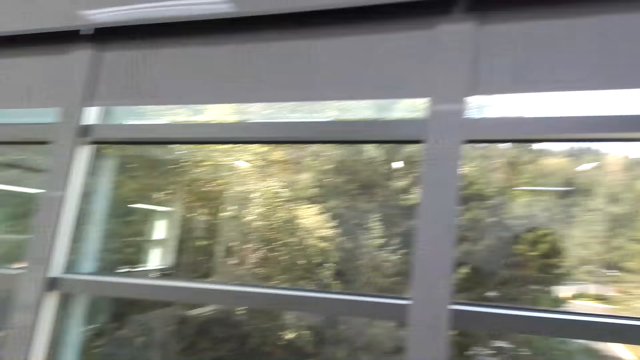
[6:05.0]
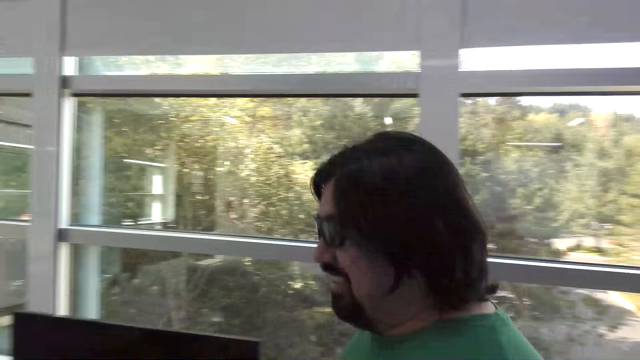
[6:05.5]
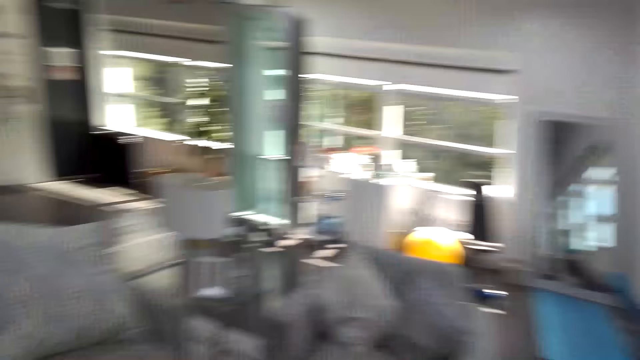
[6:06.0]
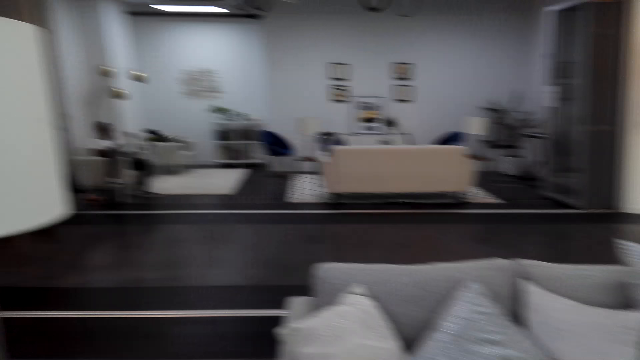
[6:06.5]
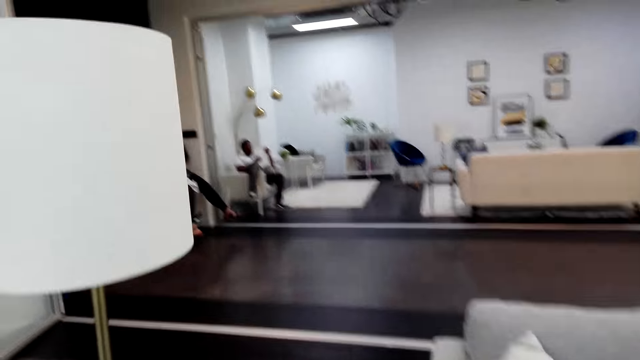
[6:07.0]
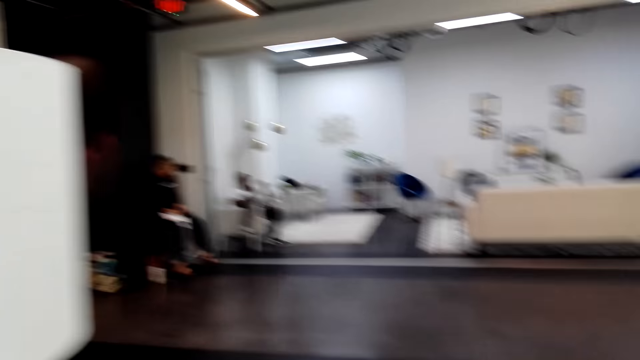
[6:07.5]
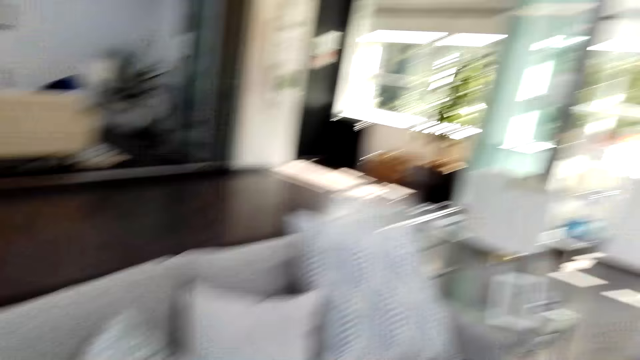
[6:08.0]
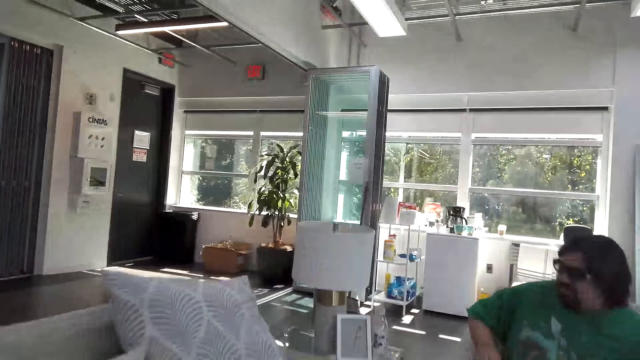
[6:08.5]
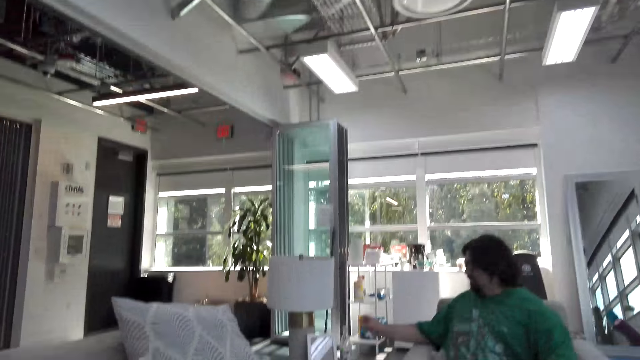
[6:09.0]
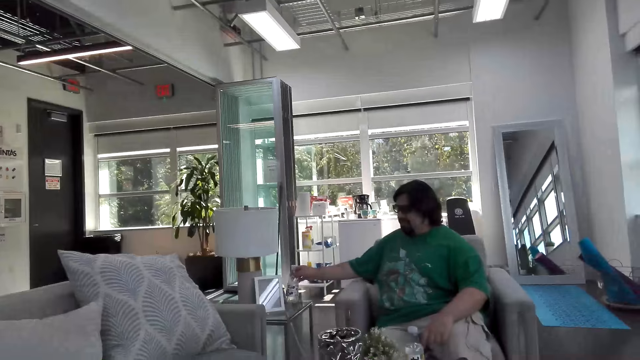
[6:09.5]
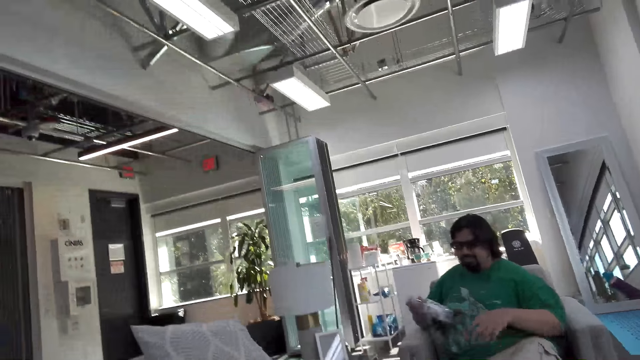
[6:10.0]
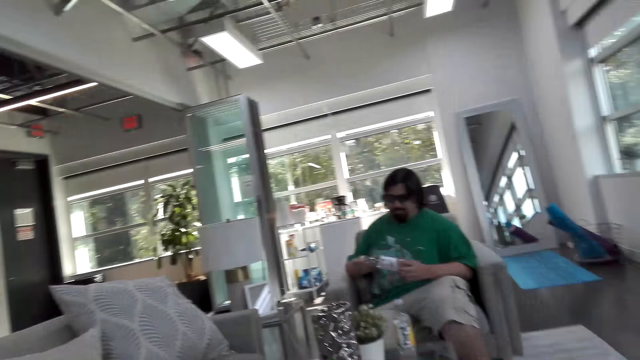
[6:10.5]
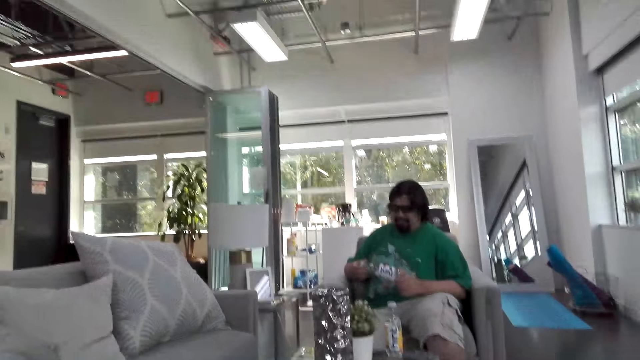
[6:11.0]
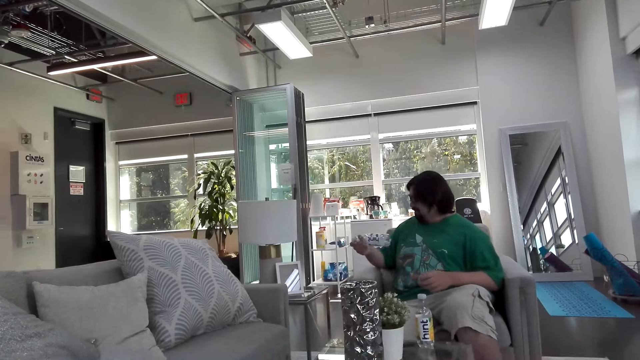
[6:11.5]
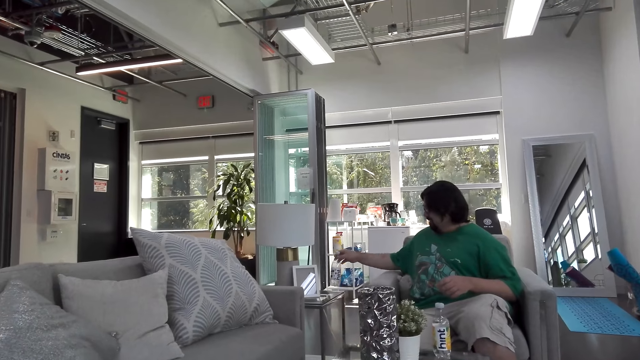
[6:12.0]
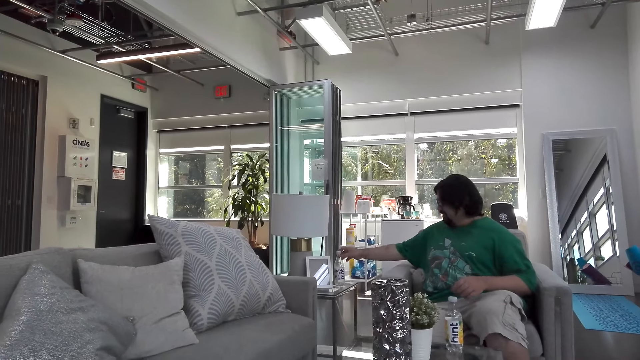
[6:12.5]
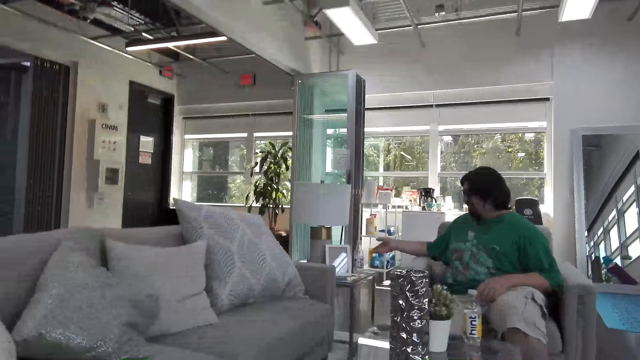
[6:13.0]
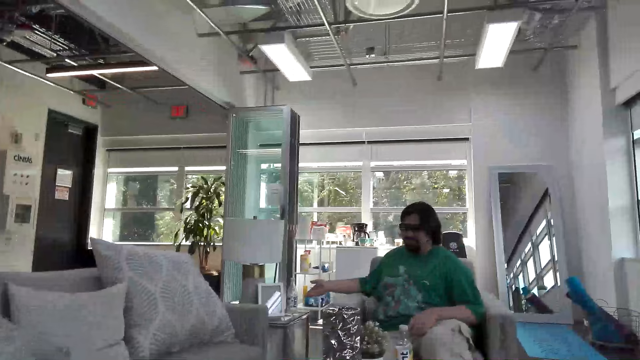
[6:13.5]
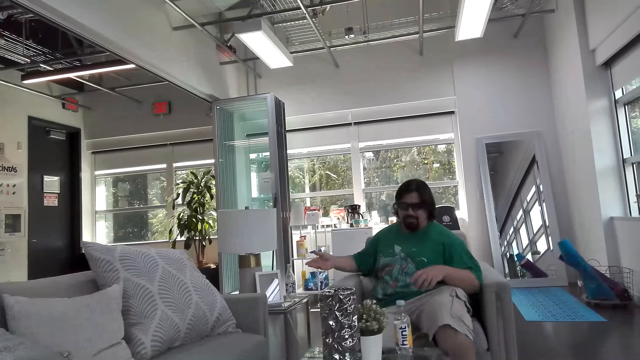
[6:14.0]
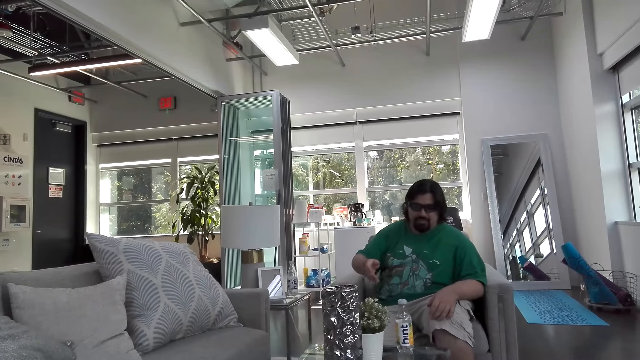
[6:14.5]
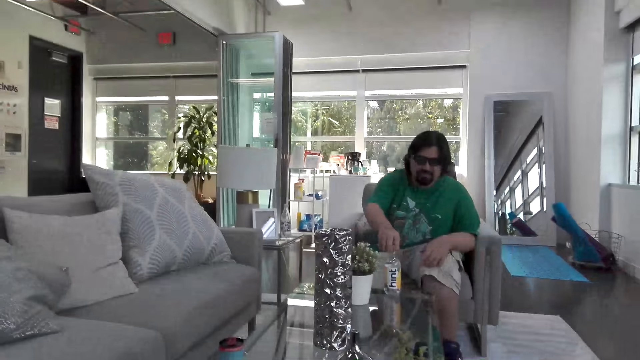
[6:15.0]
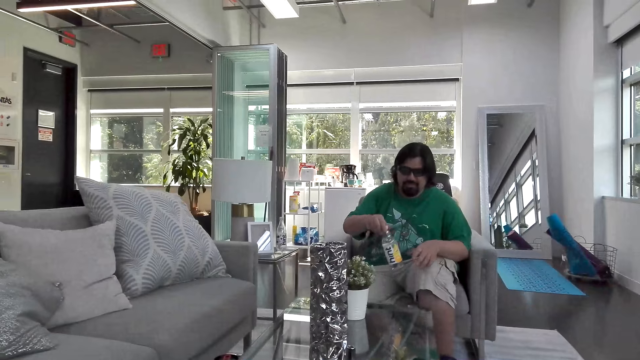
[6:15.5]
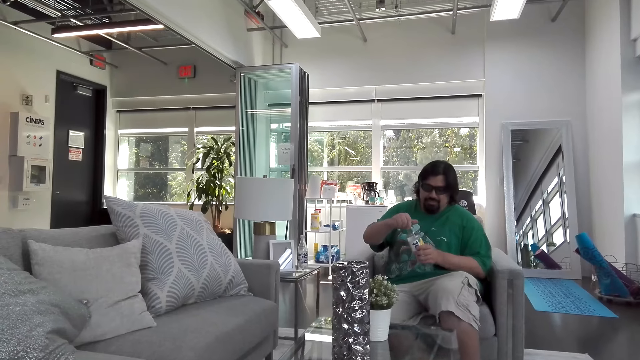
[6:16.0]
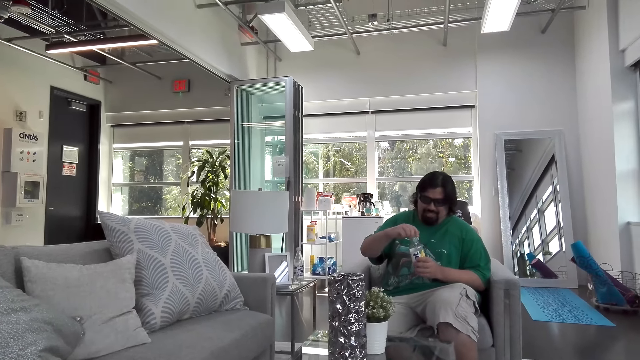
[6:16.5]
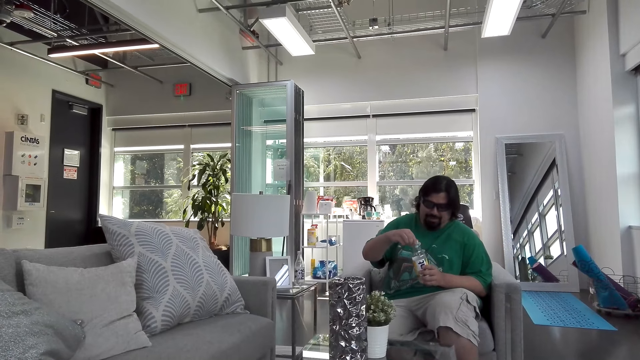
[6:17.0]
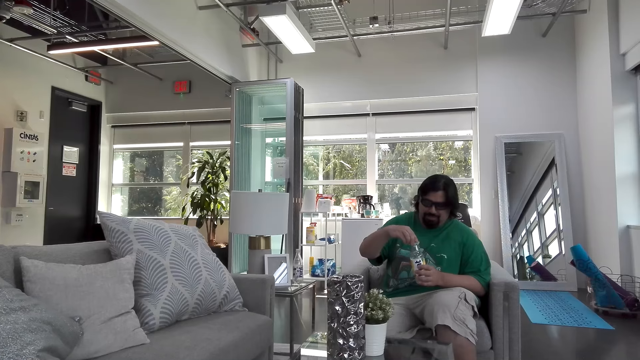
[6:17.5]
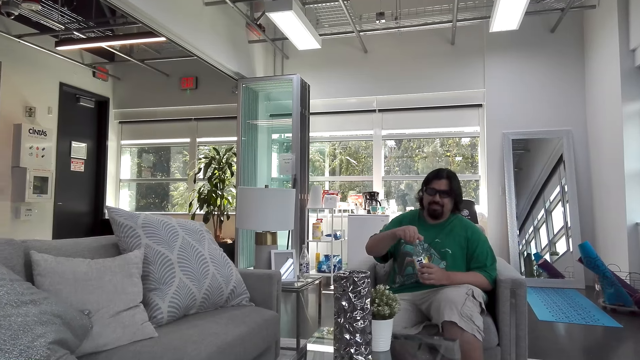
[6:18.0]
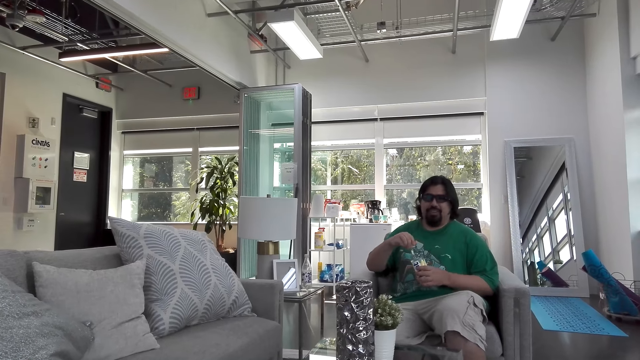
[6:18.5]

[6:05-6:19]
The camera wearer talks with a man. The man picks up a bottle of water. The camera wearer puts the bottle down. The man puts the bottle on the counter top. He picks up the bottle of water from the table. He opens the bottle top.

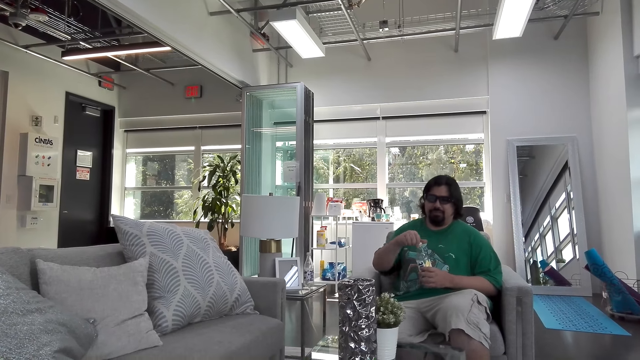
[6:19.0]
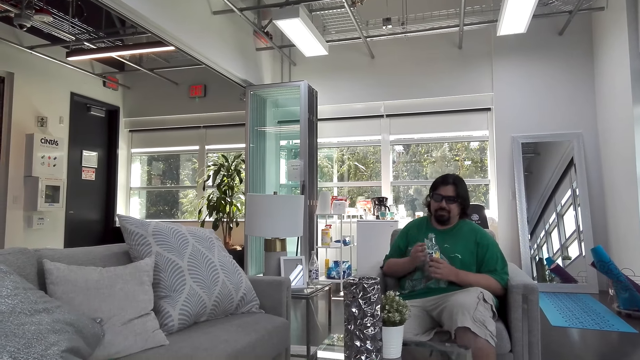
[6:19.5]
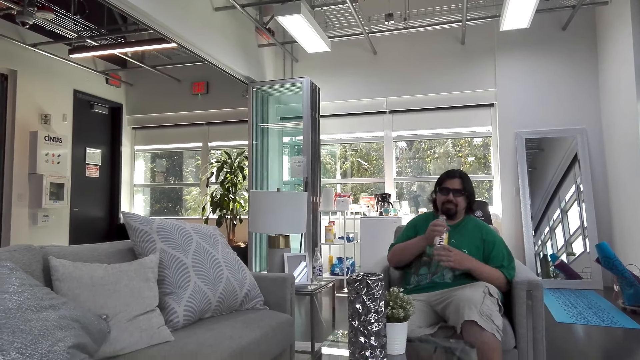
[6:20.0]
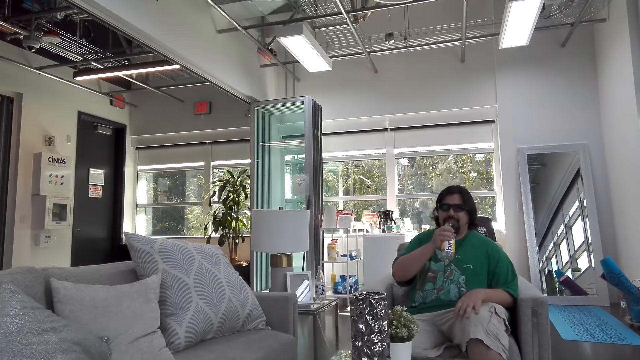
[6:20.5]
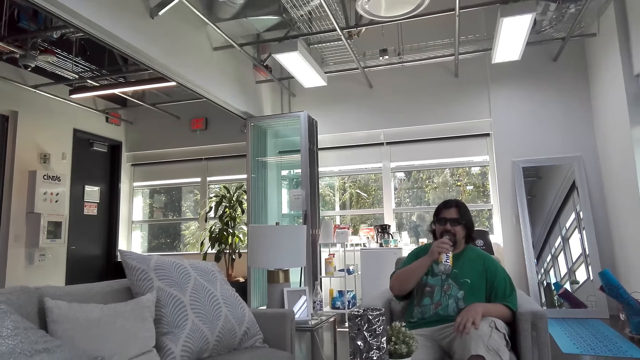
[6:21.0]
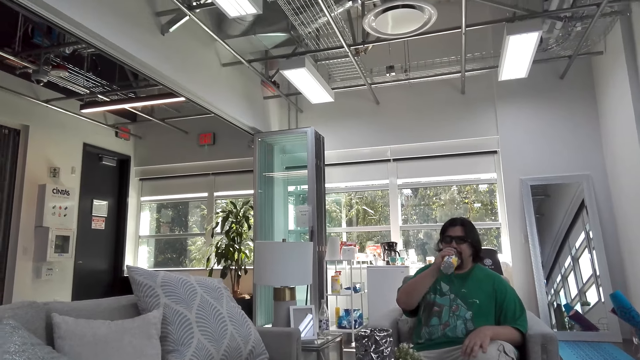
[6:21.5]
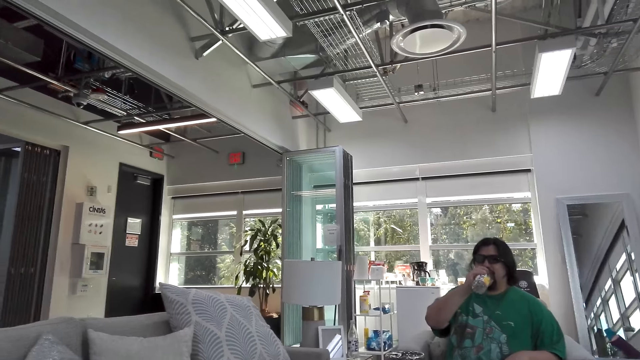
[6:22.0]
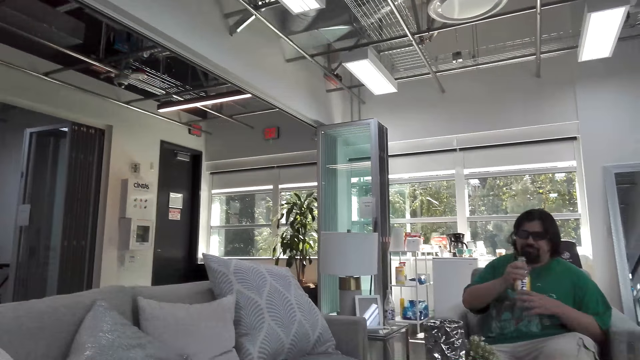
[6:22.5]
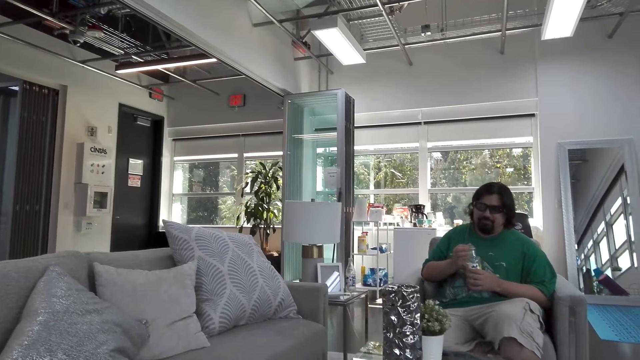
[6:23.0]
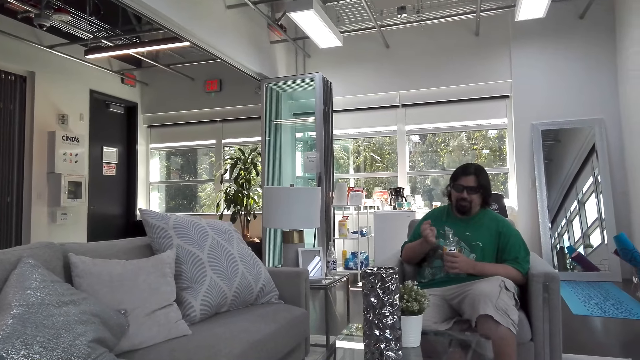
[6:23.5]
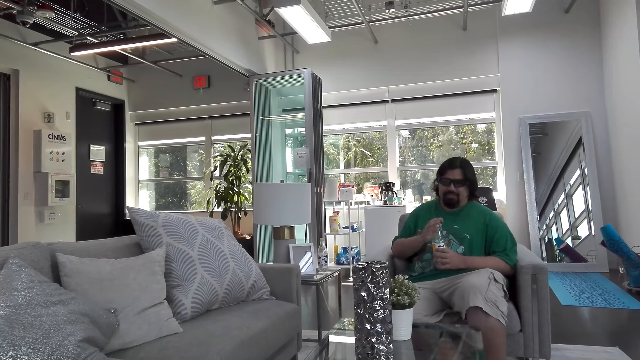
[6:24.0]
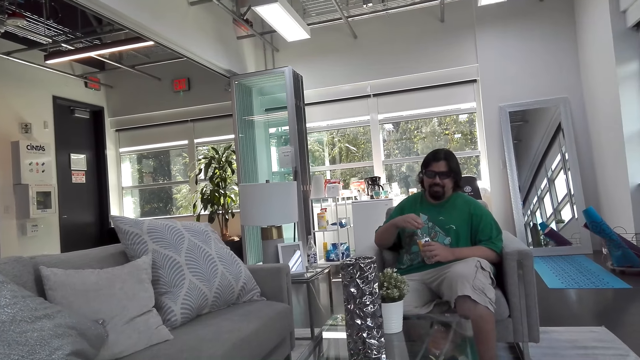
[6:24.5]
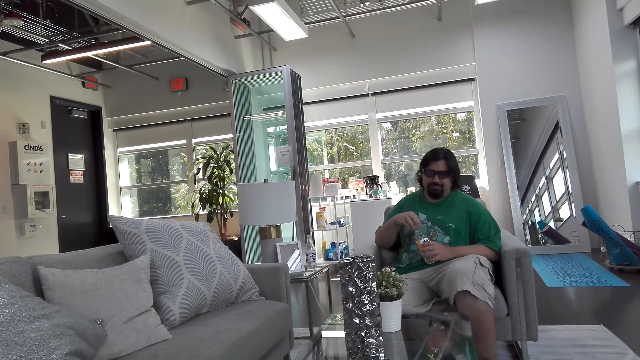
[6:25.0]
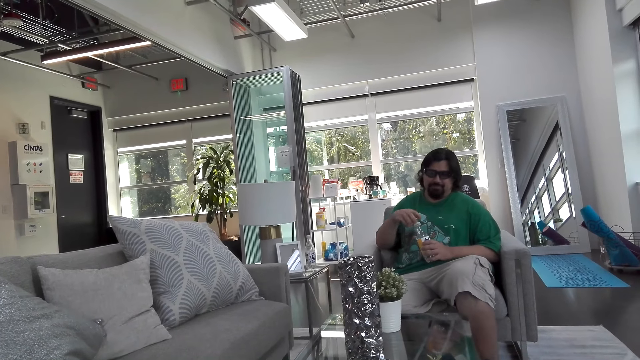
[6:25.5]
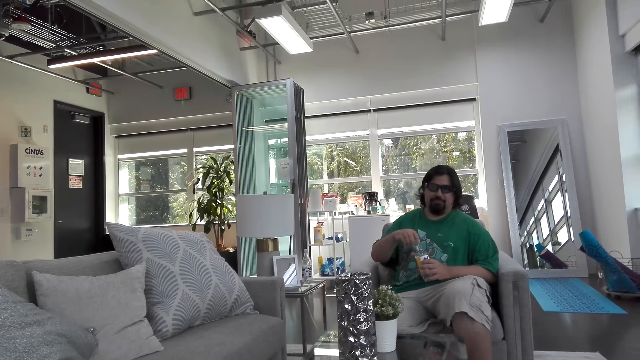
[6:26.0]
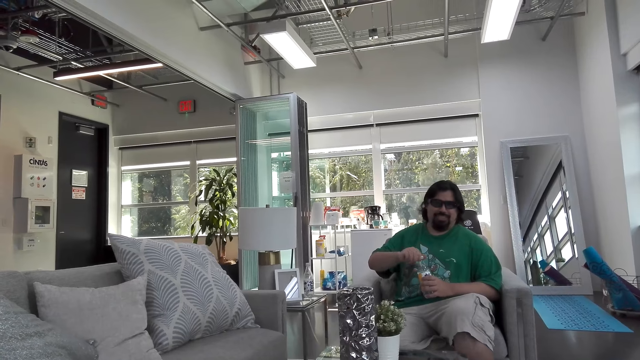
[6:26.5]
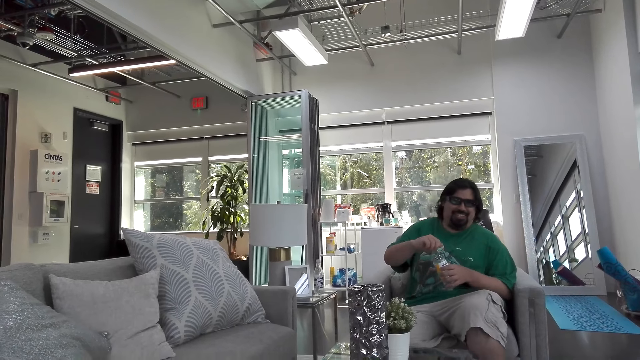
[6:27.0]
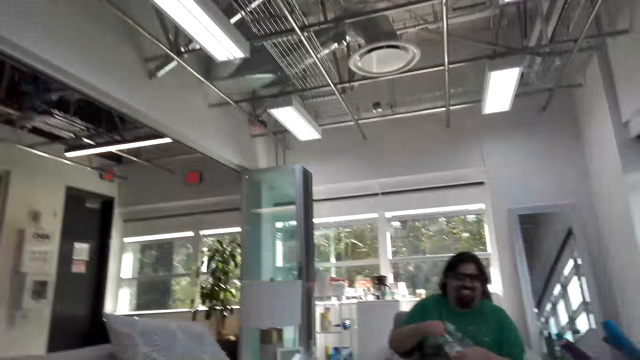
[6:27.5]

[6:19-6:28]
The man drinks from the bottle. He closes the water bottle.
